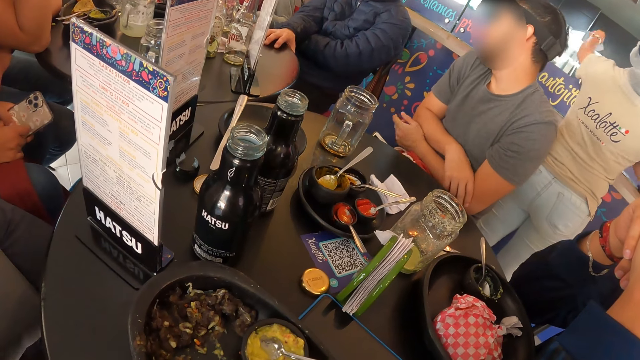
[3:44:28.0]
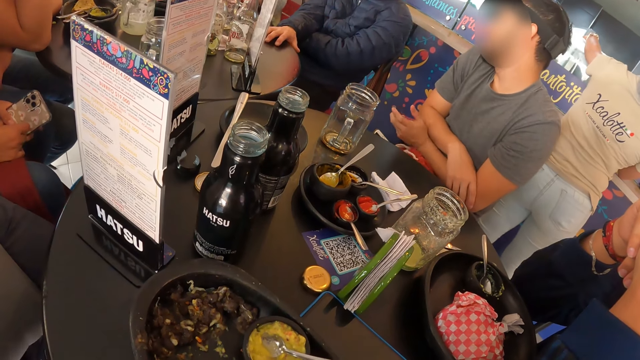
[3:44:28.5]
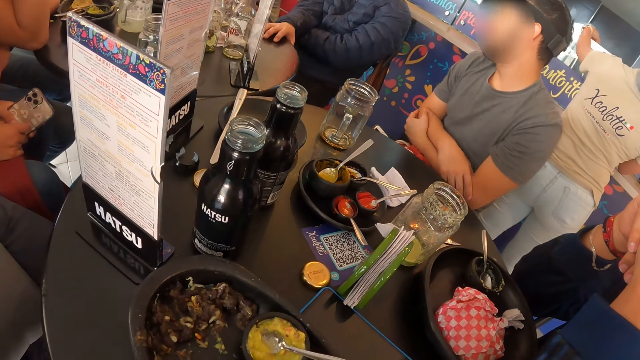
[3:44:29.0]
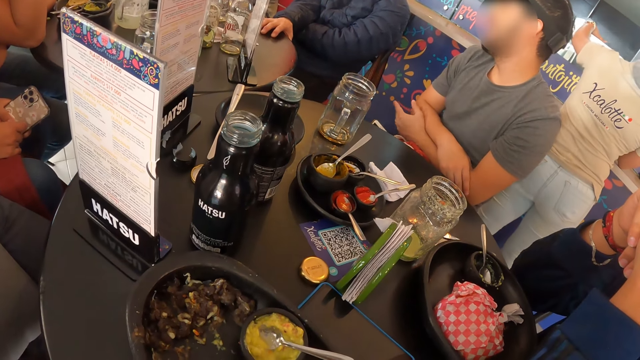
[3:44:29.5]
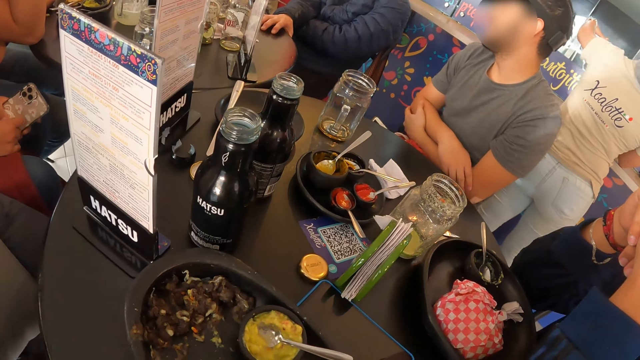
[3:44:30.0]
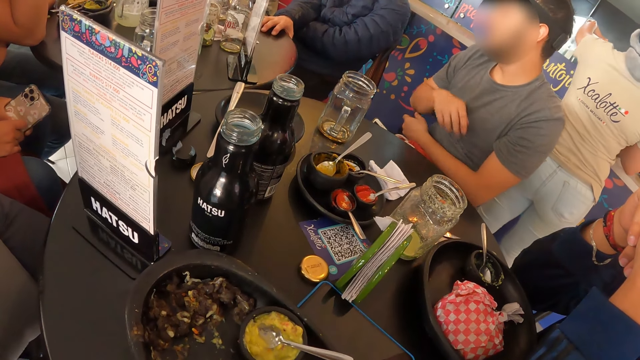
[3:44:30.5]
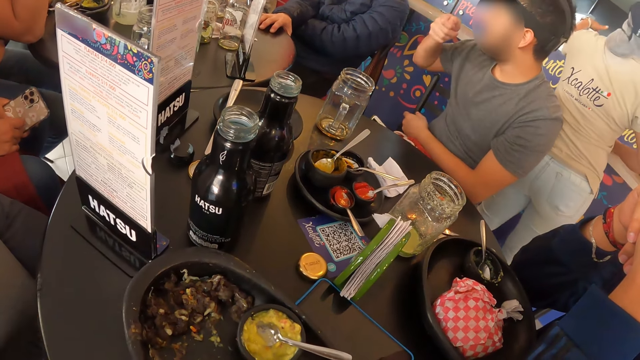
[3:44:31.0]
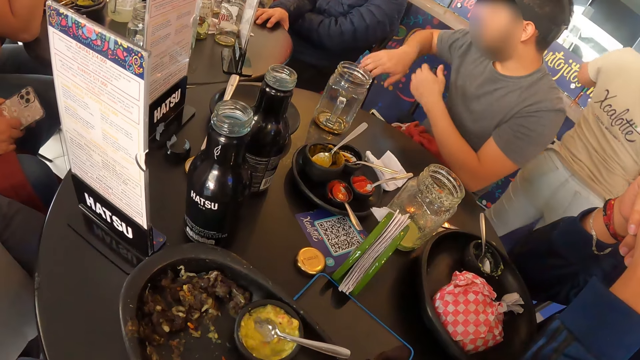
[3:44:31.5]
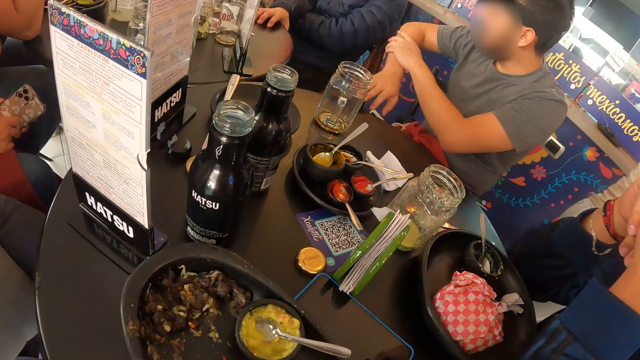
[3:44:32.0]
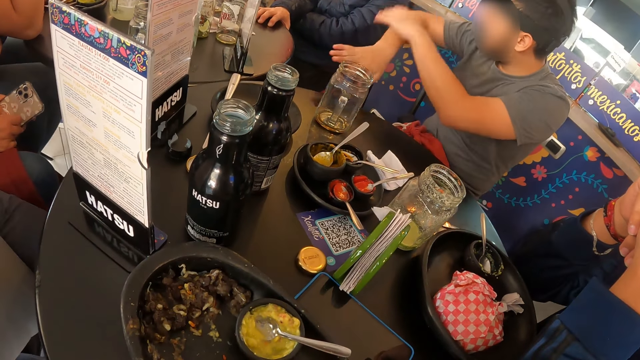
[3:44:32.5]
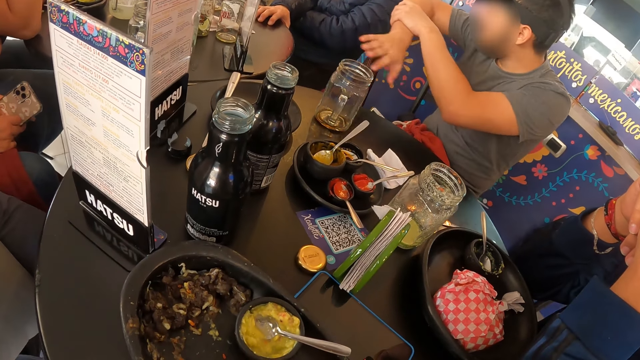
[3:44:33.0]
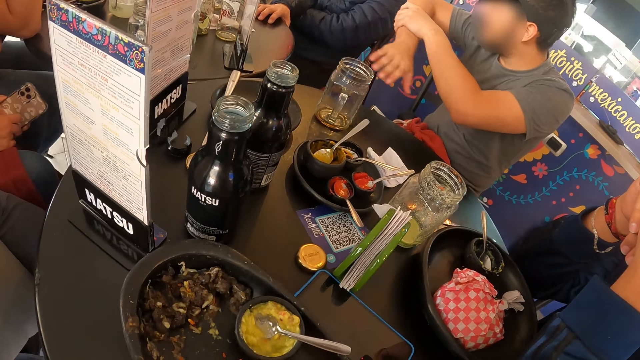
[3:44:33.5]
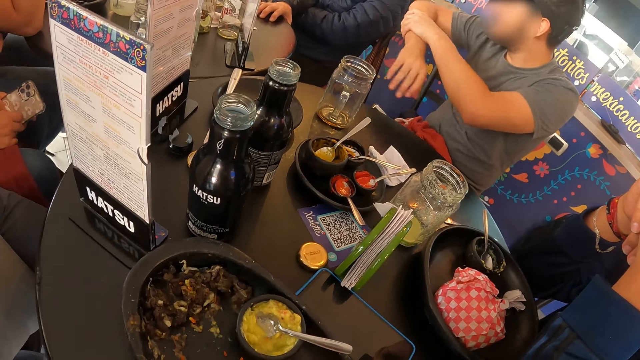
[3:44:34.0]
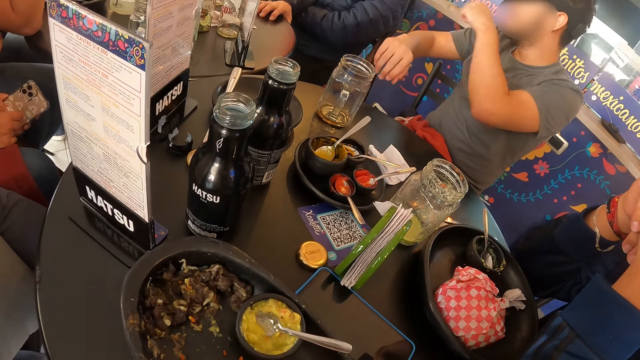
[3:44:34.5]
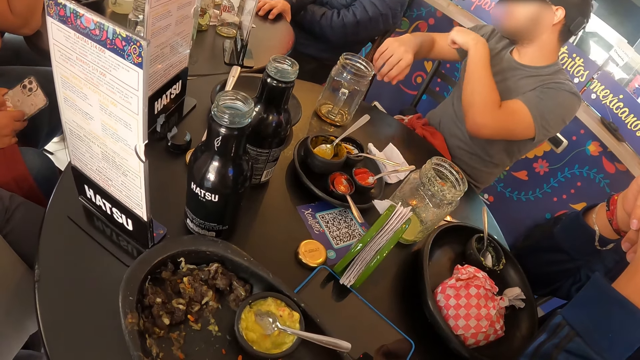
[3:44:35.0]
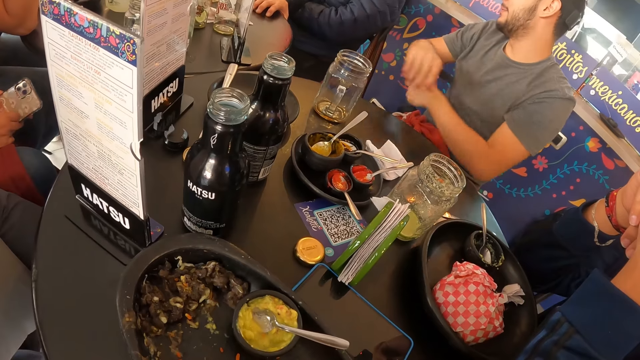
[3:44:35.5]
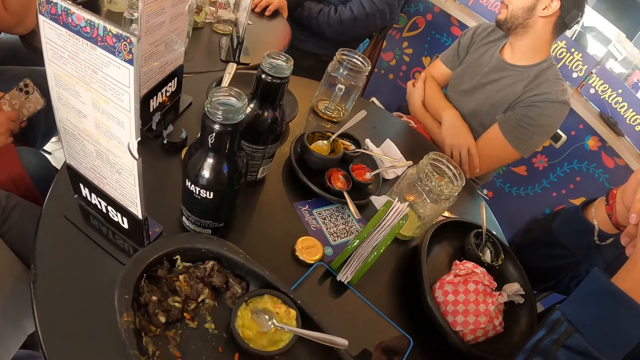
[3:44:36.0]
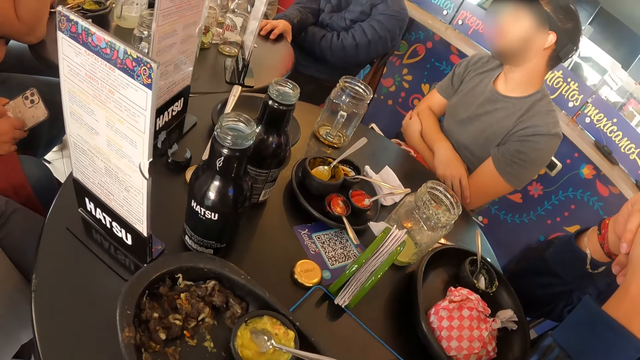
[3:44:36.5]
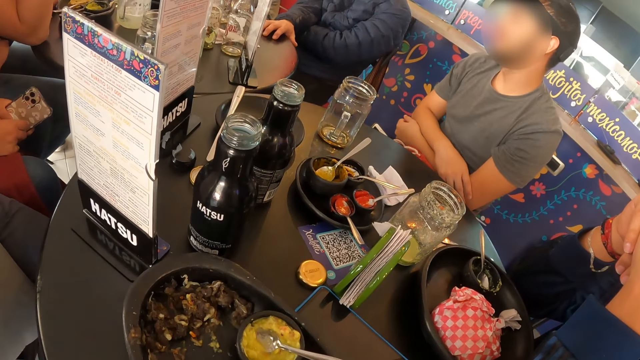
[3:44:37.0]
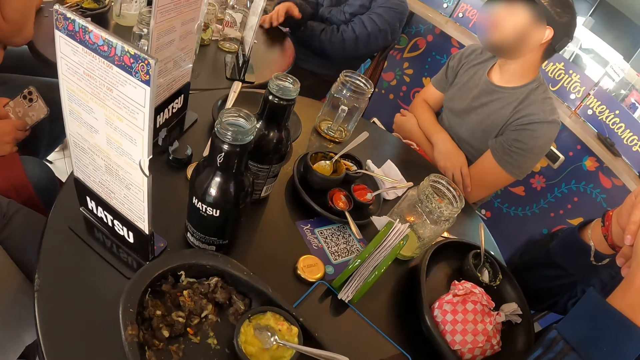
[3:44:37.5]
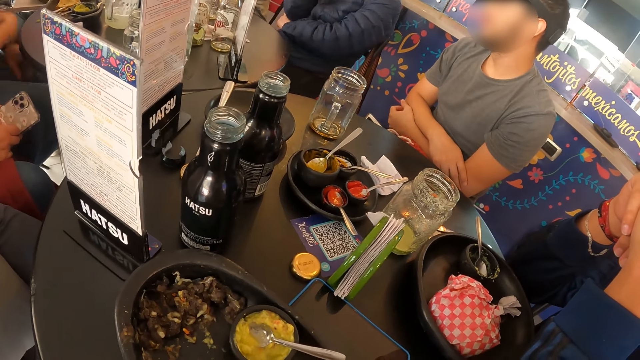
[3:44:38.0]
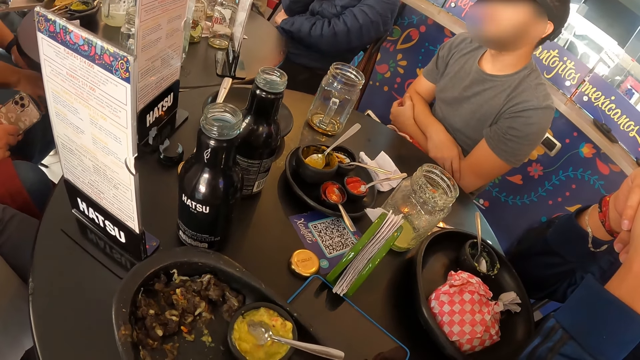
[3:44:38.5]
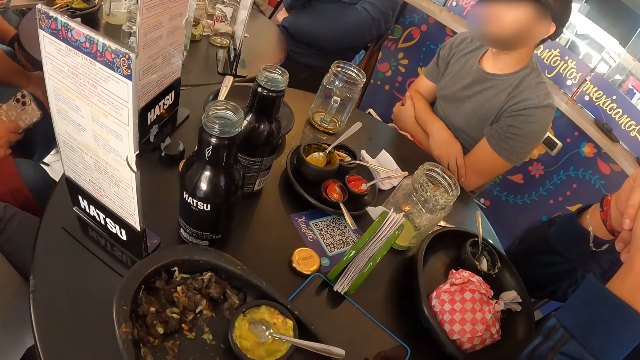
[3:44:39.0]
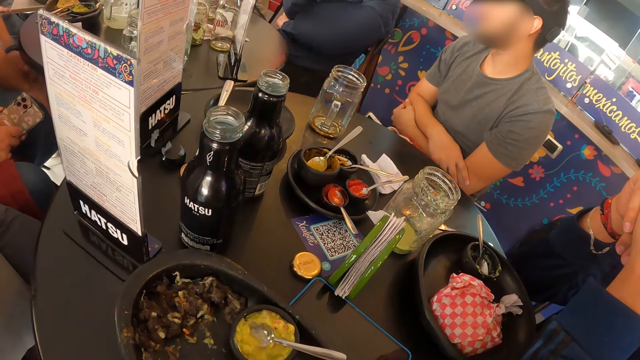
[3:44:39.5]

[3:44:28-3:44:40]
The camera wearer stares around.

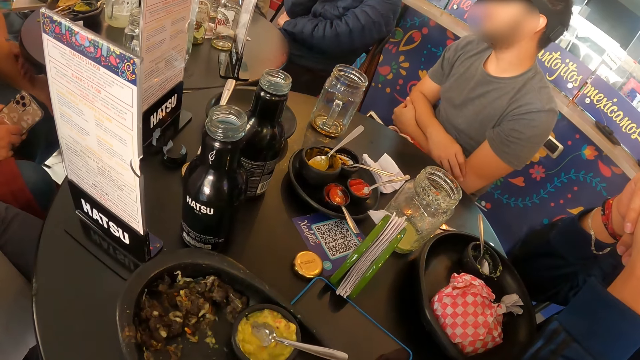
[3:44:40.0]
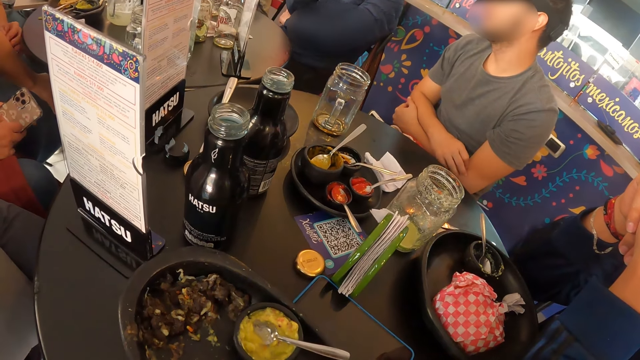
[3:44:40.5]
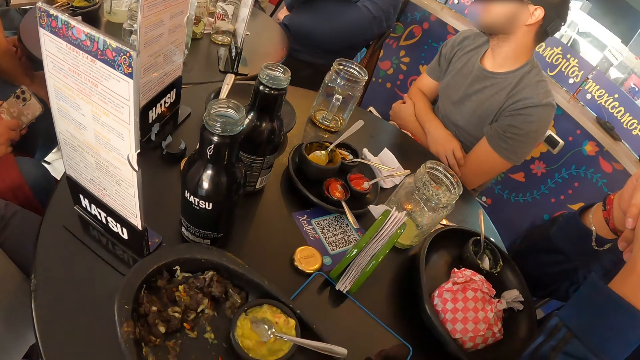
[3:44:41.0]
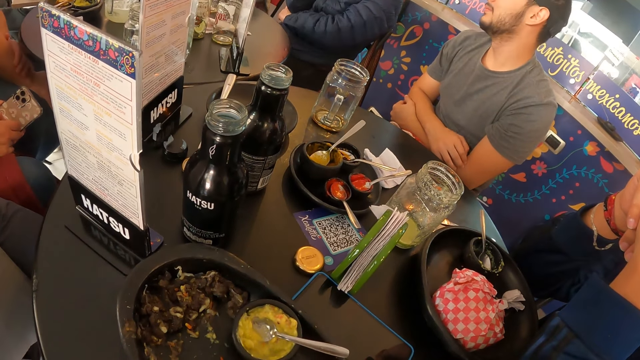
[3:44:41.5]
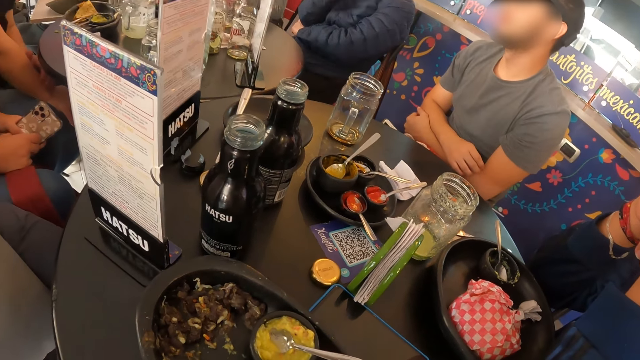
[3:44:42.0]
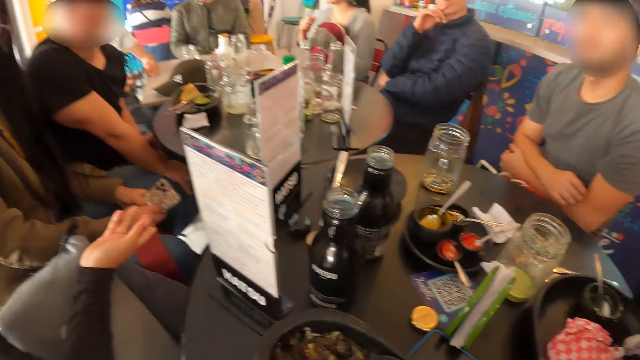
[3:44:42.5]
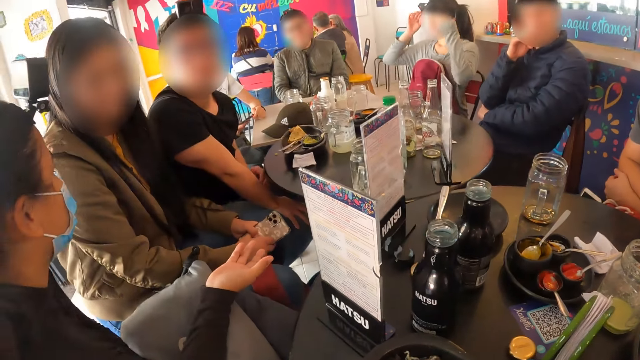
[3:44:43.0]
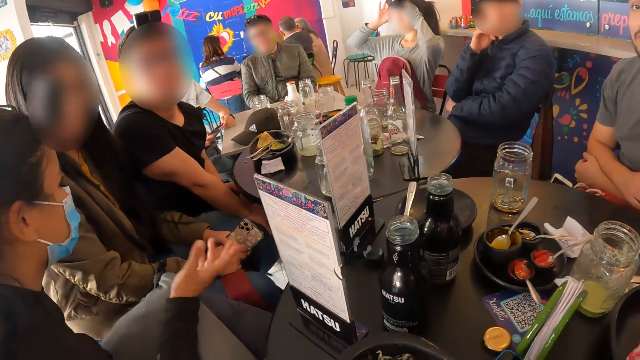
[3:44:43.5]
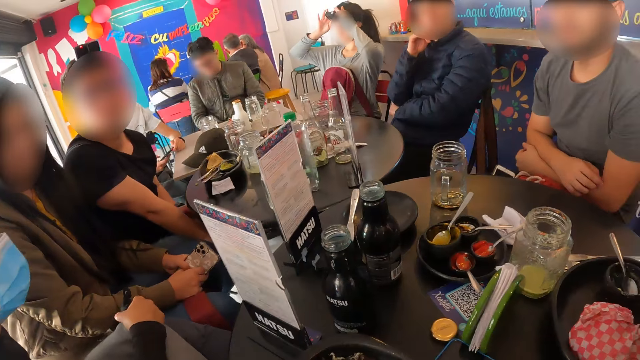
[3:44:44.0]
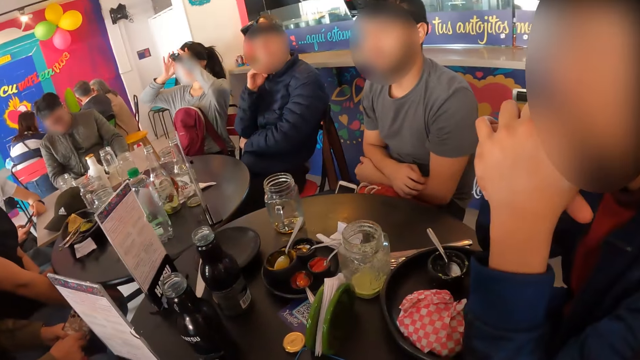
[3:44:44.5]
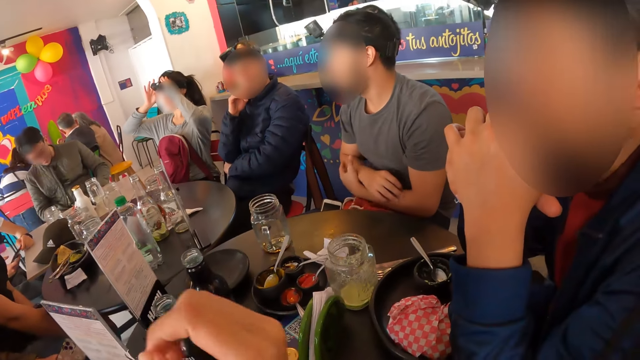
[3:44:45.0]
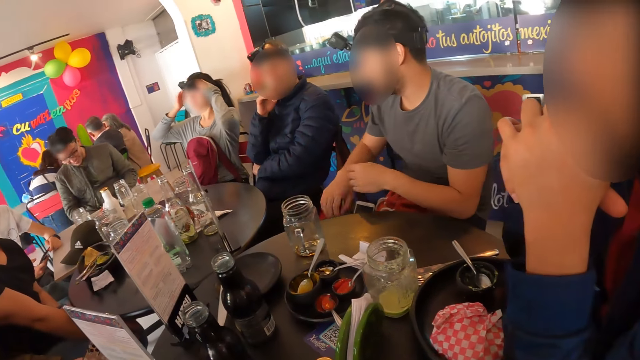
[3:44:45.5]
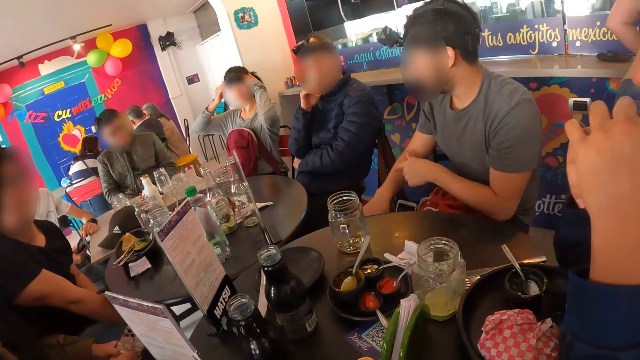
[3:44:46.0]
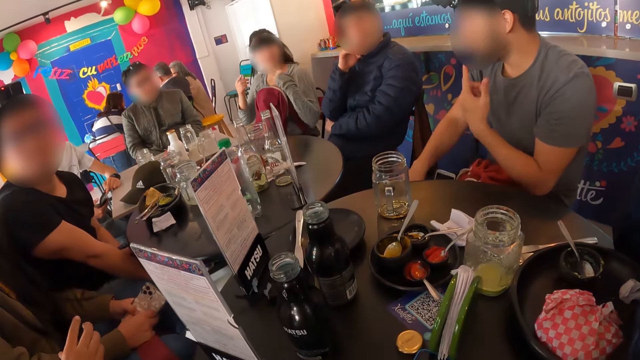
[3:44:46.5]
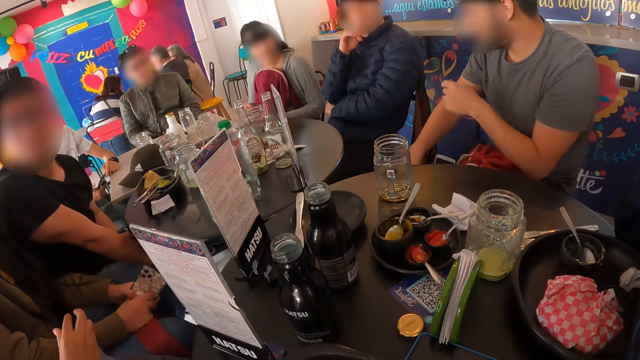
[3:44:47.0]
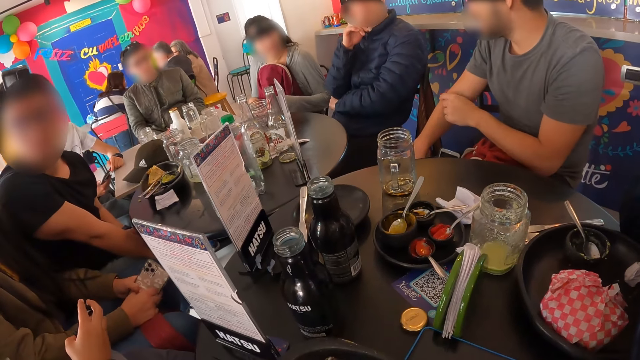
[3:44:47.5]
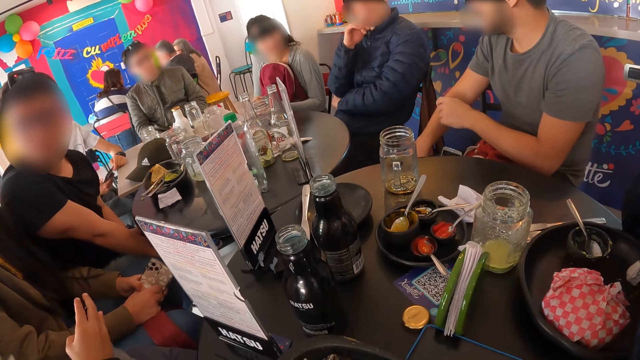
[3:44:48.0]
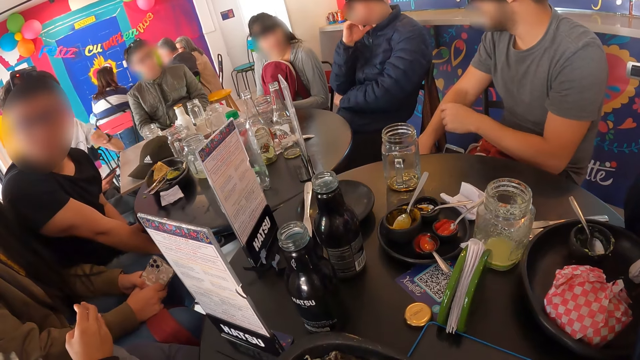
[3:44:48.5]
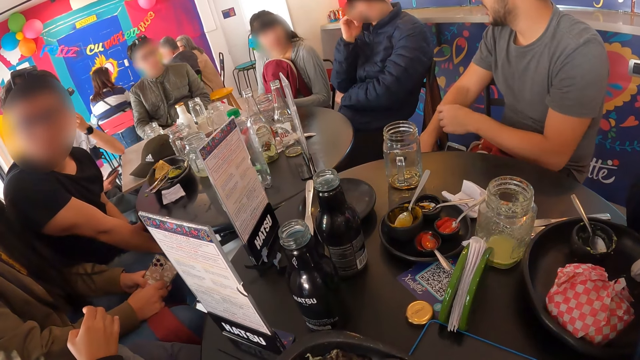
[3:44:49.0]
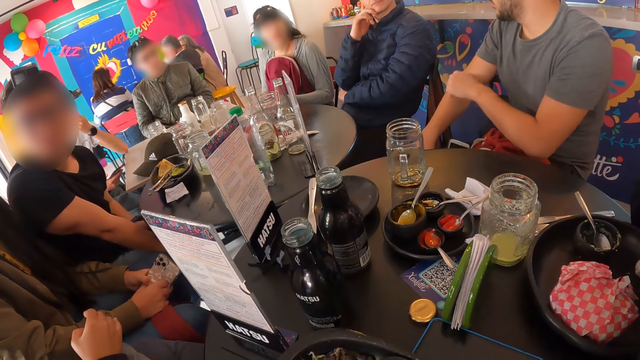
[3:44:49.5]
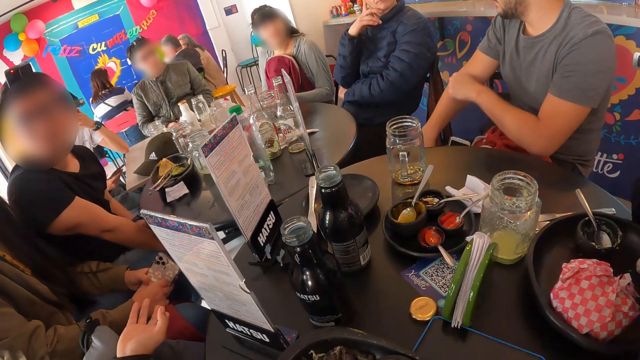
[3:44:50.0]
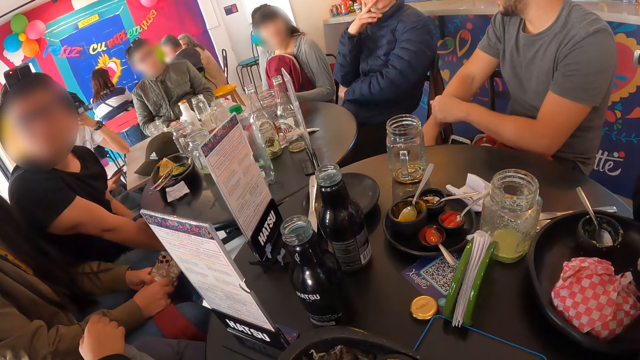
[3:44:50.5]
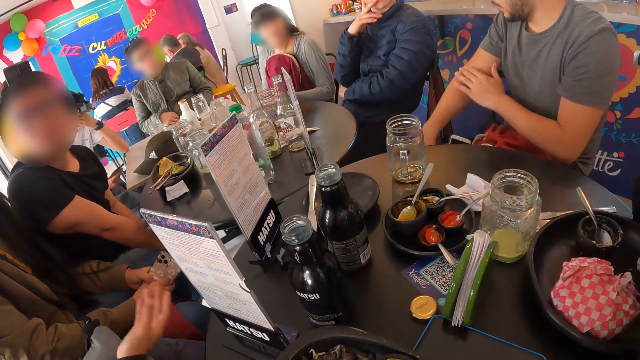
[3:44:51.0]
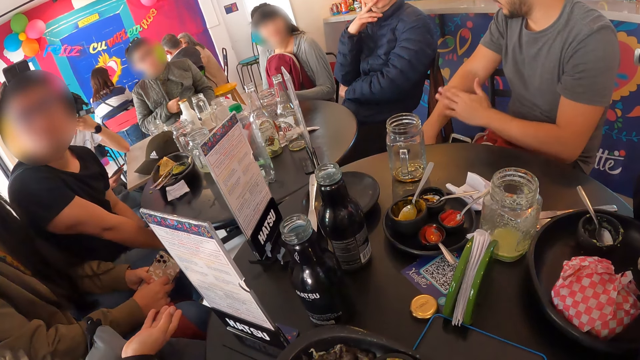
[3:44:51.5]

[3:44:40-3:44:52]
A man touches his right hand with his left hand. He scratches his right hand with his left hand.
